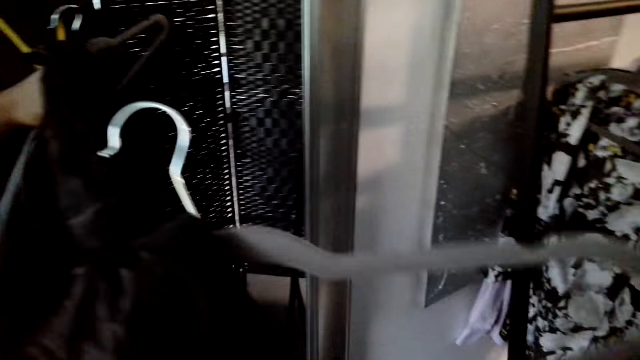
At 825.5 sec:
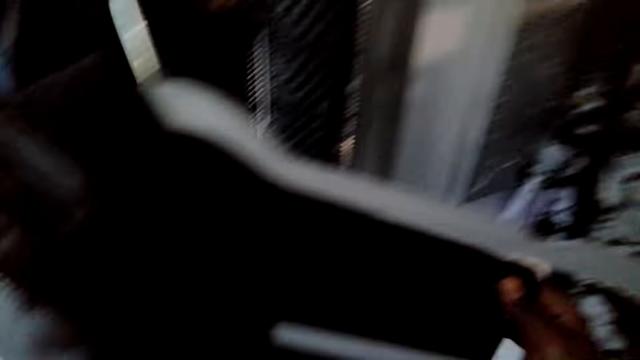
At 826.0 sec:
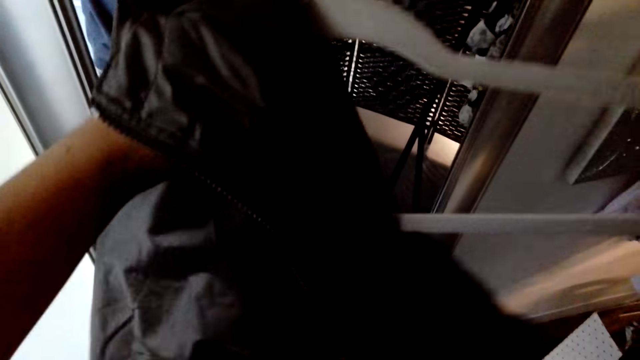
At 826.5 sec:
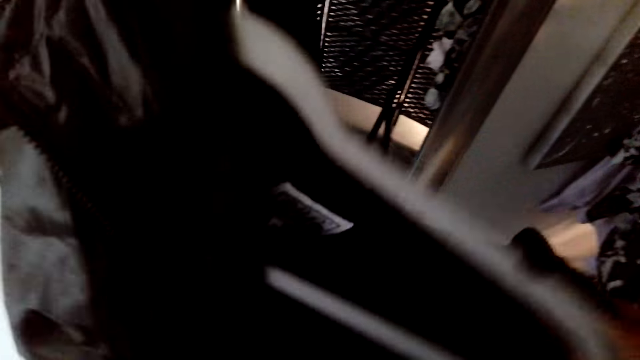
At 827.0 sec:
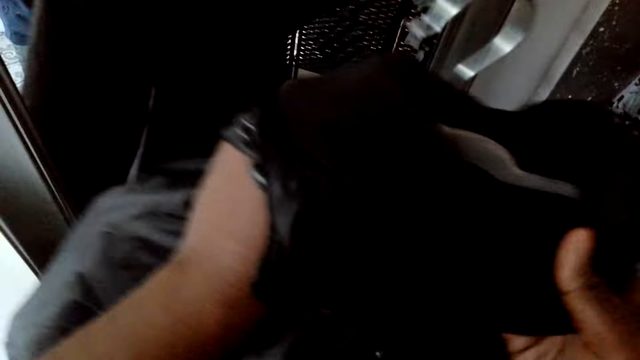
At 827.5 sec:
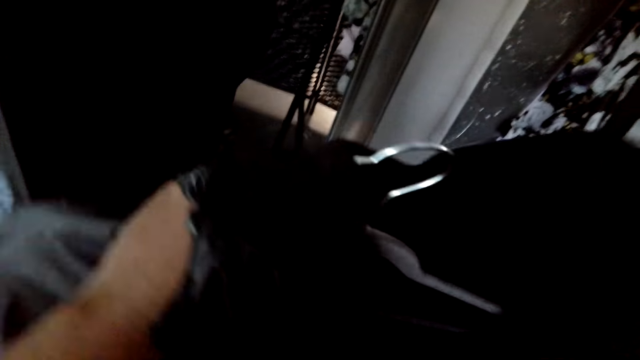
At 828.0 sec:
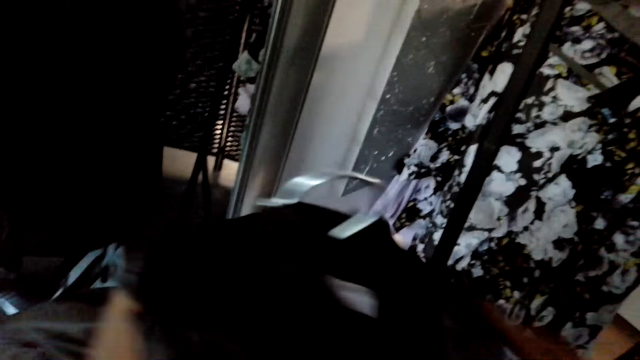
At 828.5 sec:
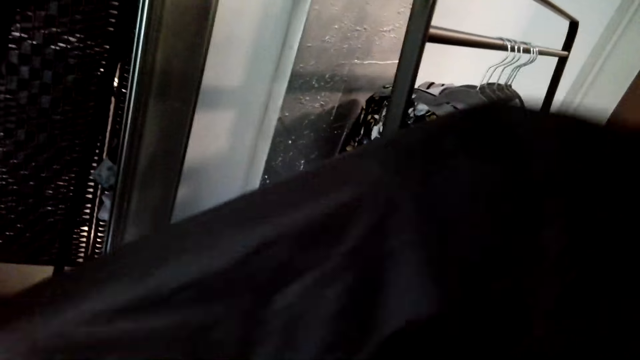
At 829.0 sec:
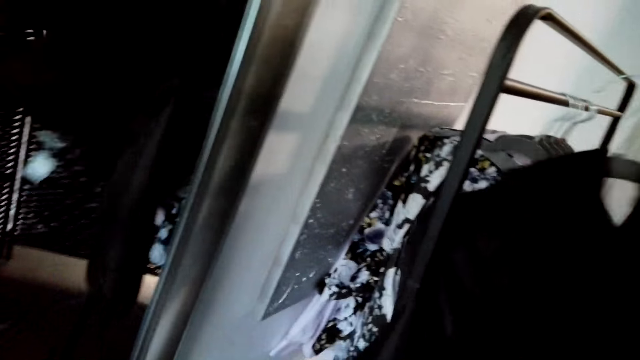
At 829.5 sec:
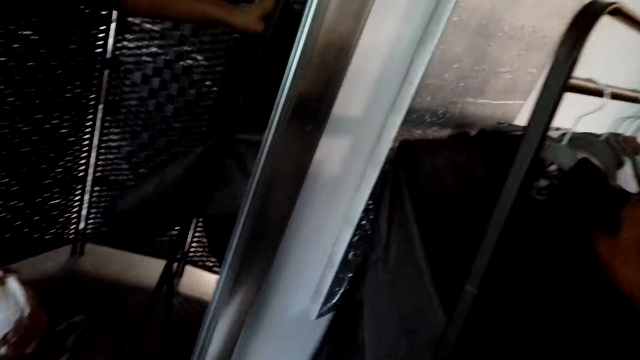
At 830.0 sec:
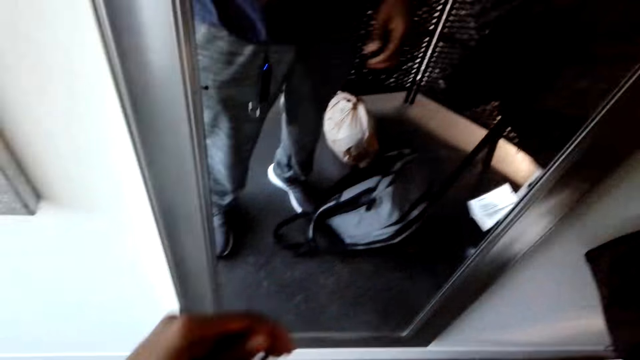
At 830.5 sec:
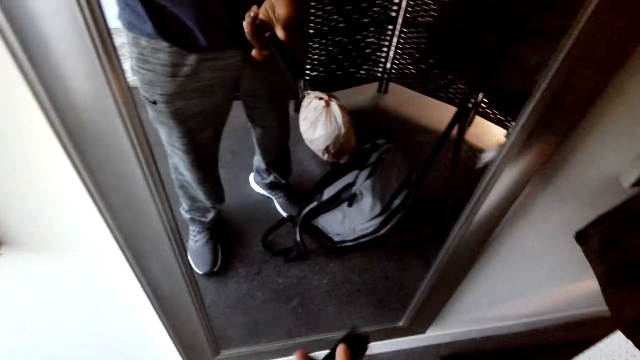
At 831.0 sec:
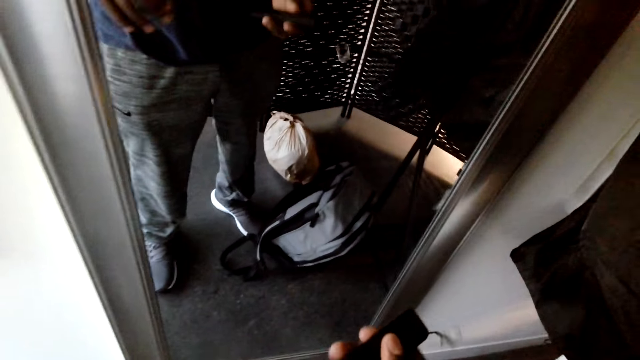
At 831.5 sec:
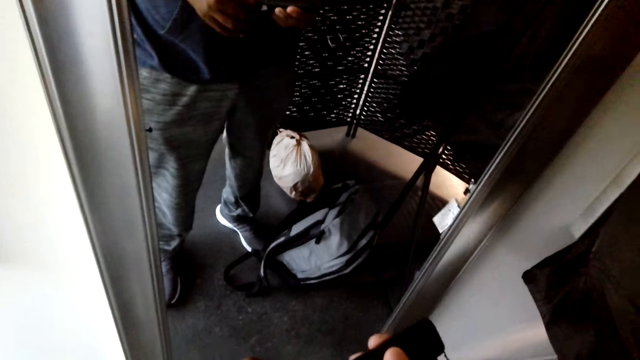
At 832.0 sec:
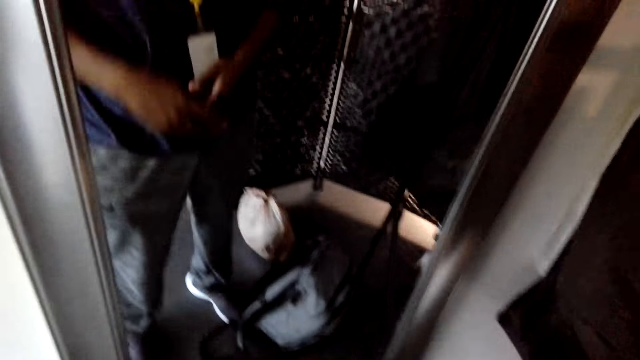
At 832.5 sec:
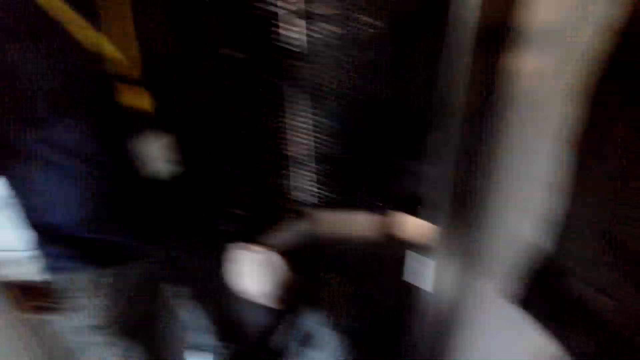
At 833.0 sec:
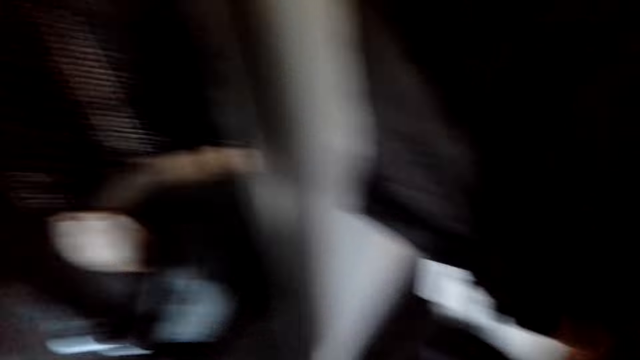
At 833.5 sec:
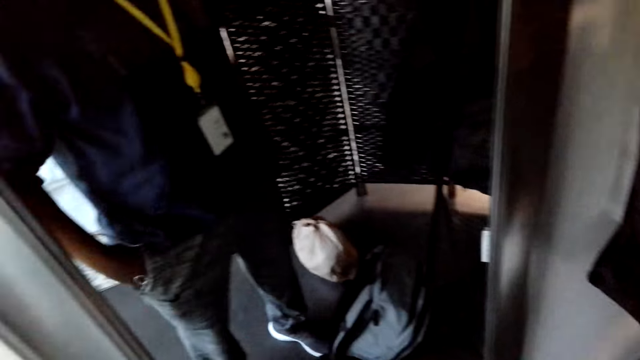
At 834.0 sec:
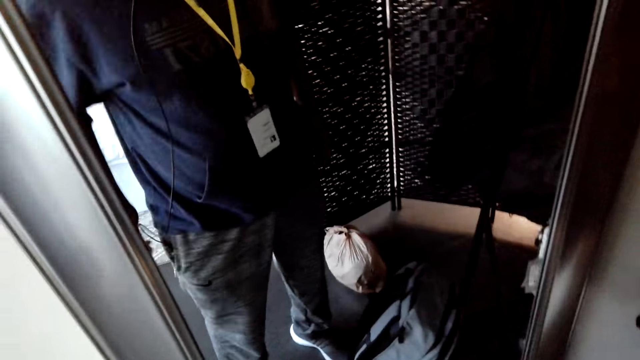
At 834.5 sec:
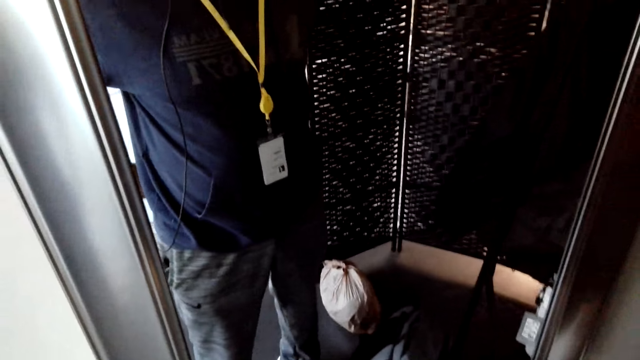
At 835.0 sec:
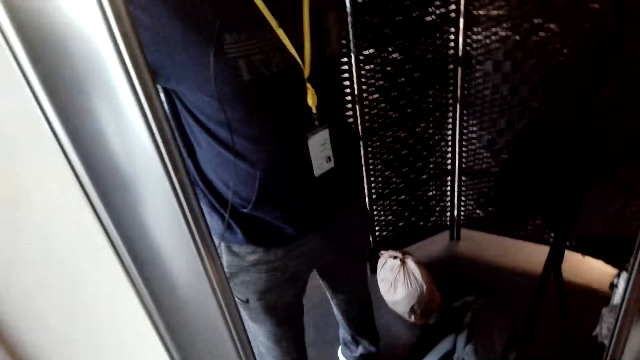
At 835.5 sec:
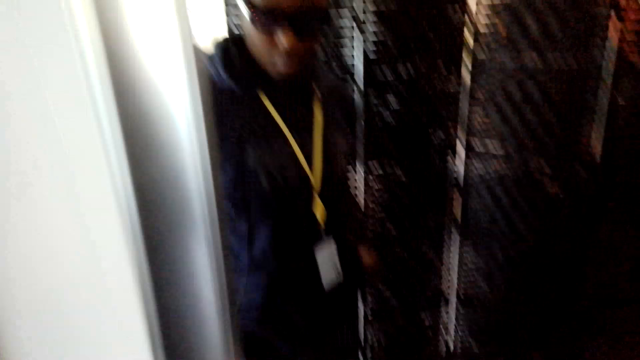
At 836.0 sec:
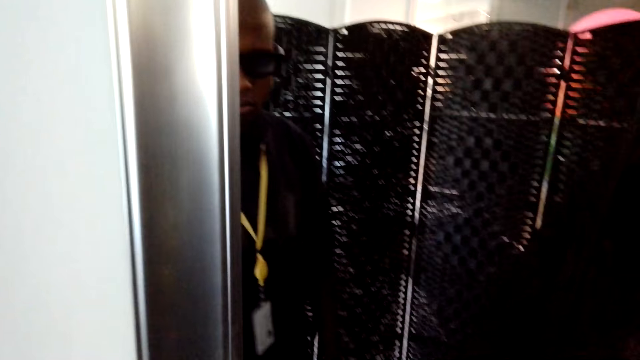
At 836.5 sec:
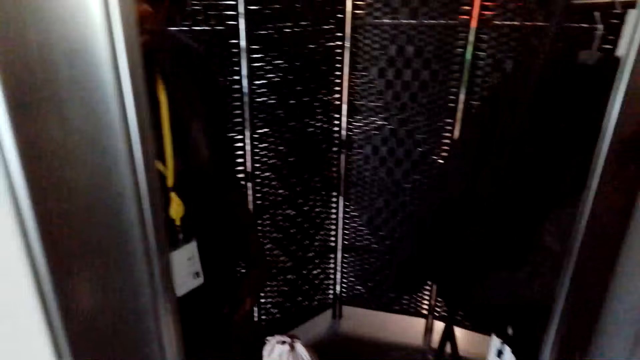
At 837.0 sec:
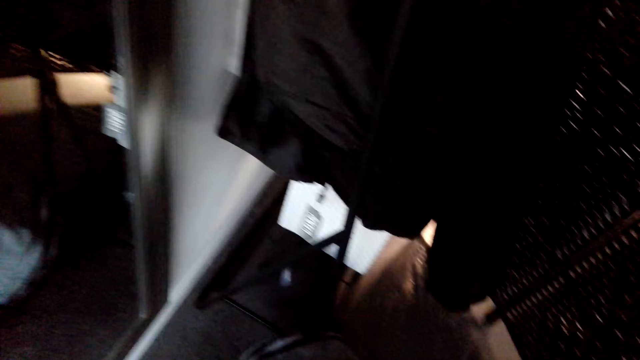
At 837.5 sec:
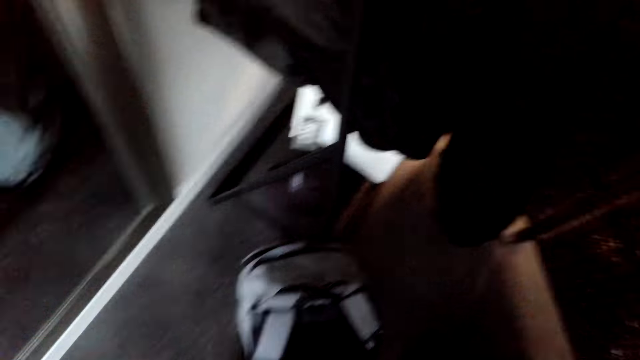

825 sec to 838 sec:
The camera wearer returns the jacket on the hanger. They put the hanger on the clothing rack. They look around the house.

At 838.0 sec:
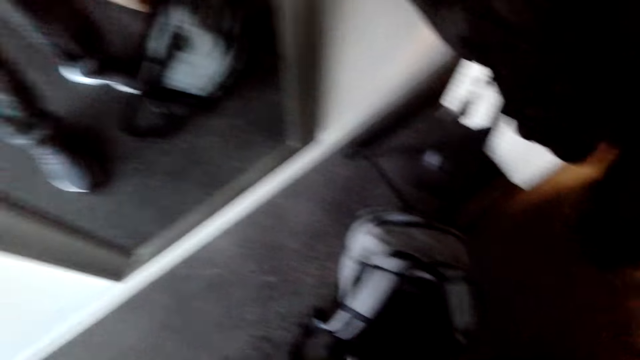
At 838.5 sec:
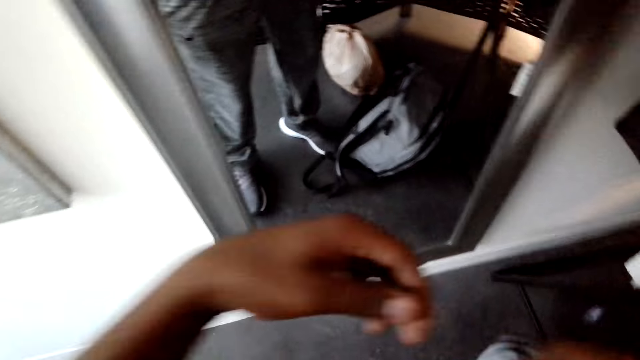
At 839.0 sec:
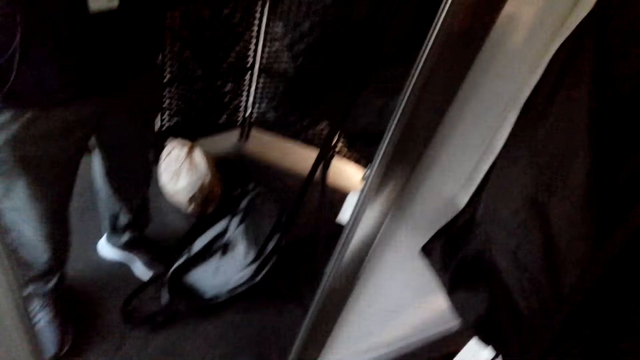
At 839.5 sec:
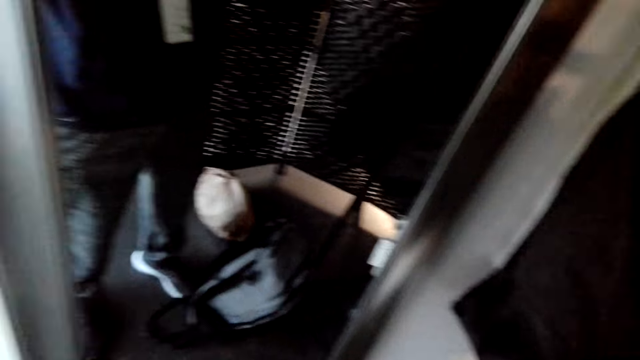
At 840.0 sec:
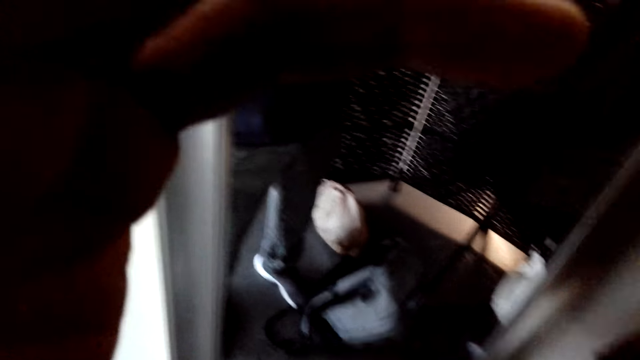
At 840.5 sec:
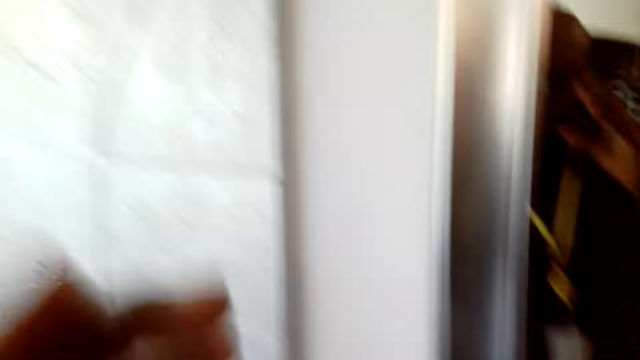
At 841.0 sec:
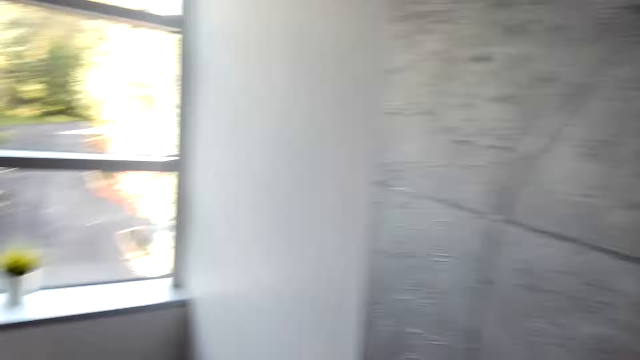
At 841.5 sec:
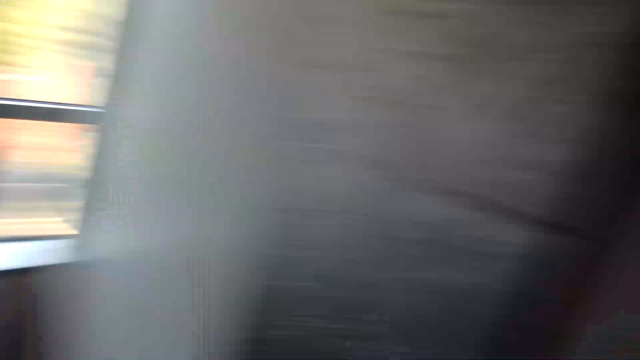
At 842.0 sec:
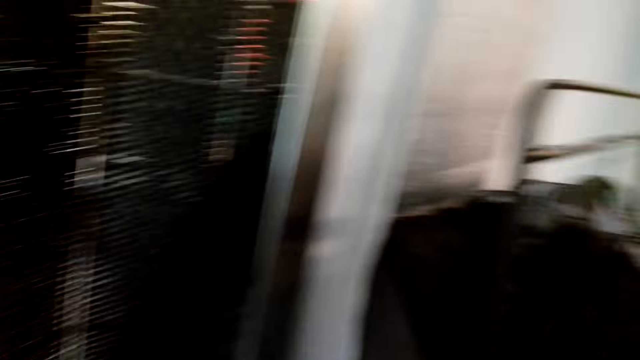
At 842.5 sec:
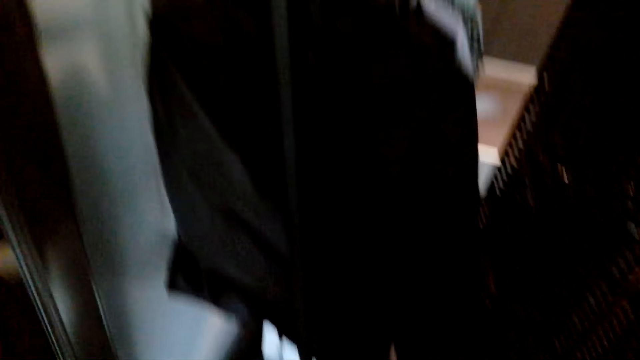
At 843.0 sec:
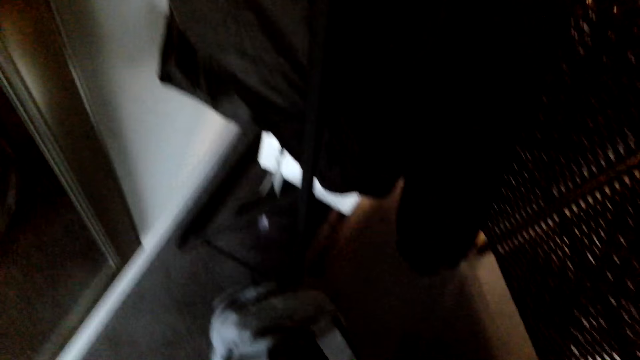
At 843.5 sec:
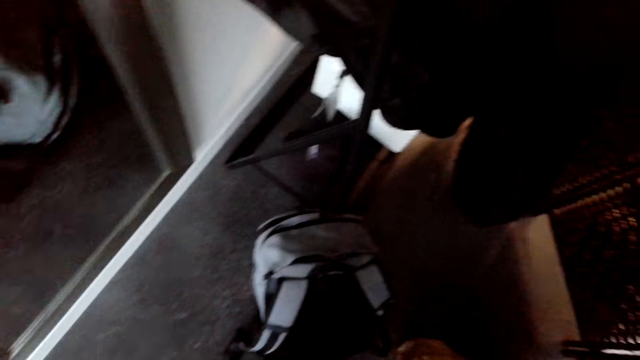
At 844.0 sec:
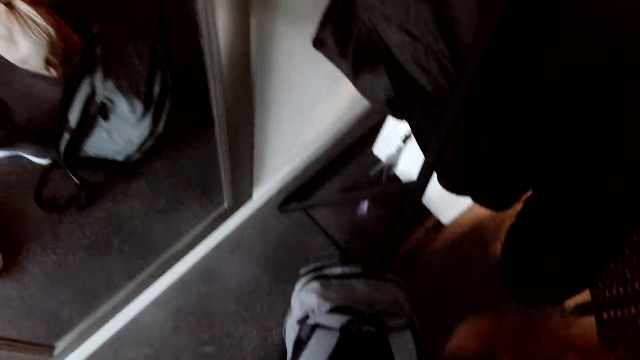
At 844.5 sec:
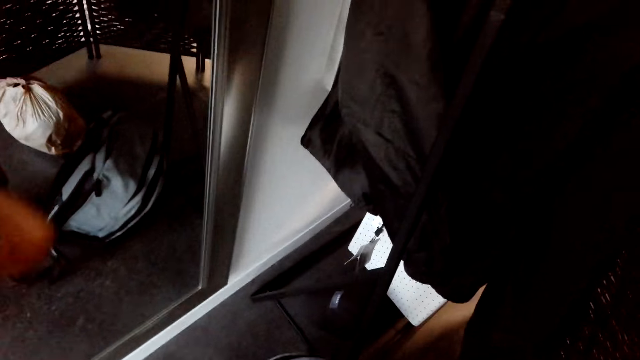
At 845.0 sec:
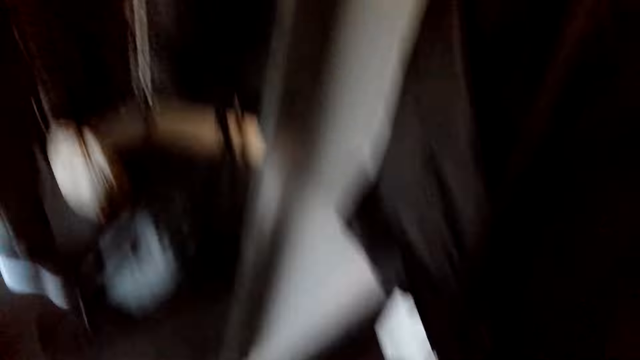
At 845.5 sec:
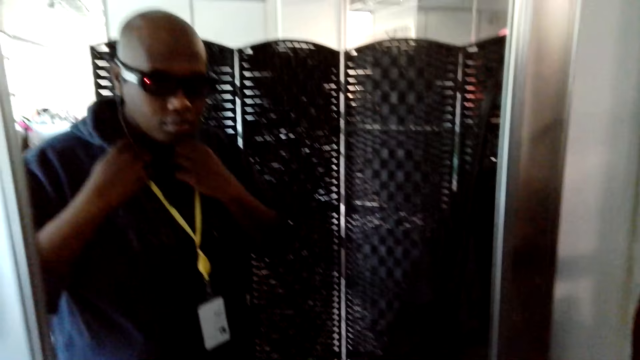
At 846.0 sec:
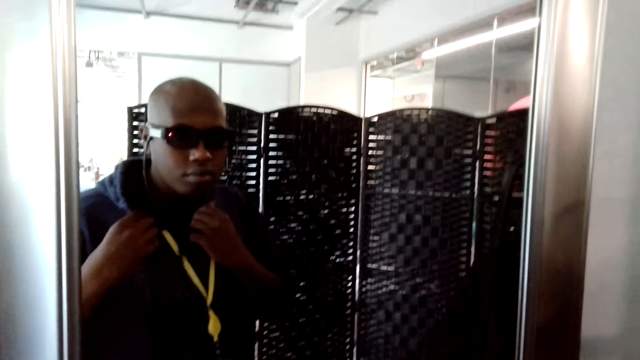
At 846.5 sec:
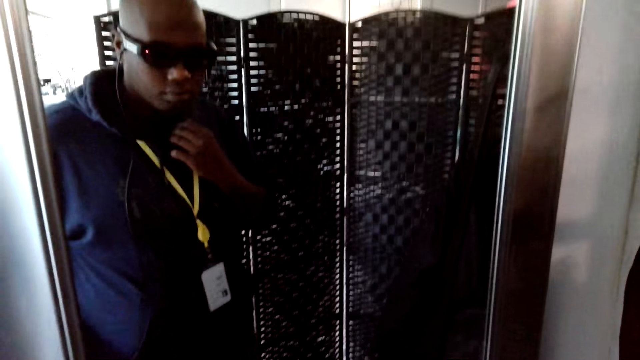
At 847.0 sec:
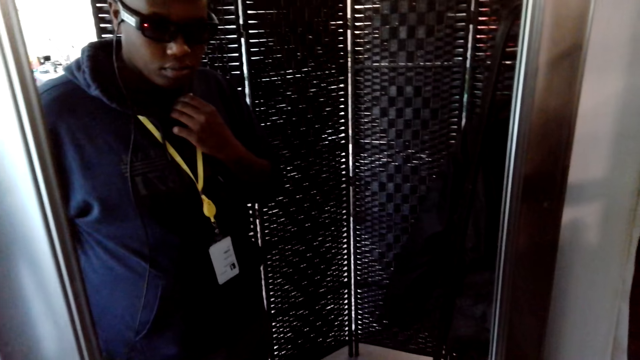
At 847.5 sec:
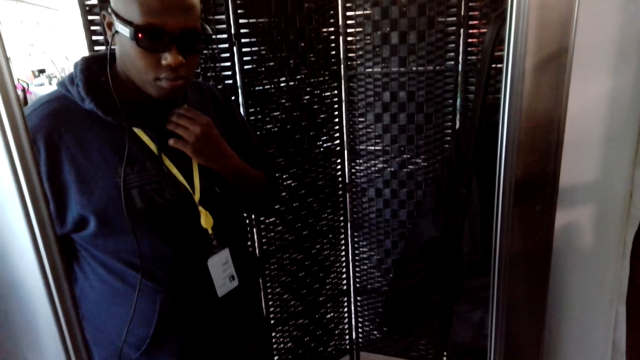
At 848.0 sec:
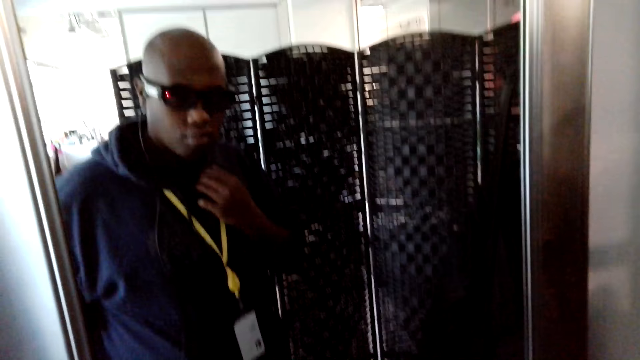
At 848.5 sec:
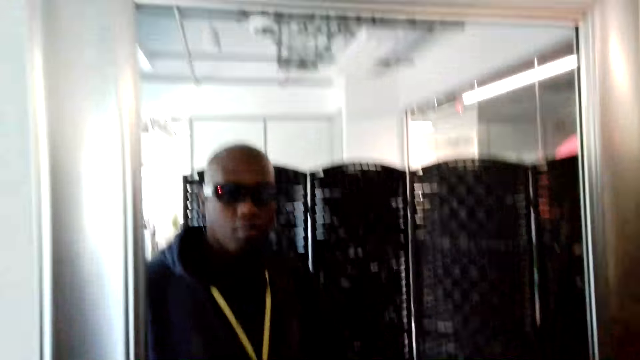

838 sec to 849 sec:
The camera wearer looks at himself in a mirror. He stands in front of the mirror.
